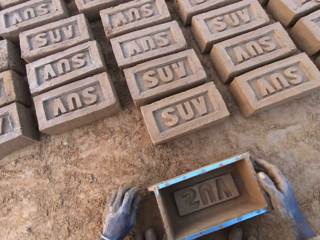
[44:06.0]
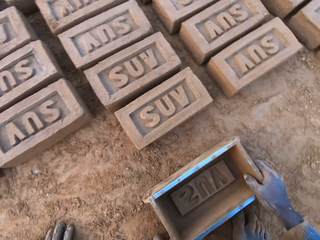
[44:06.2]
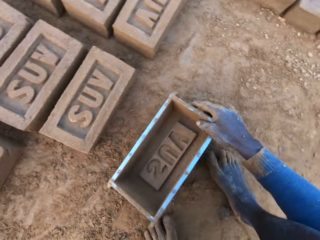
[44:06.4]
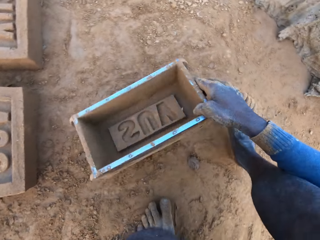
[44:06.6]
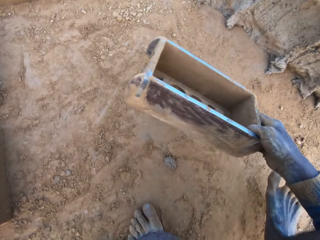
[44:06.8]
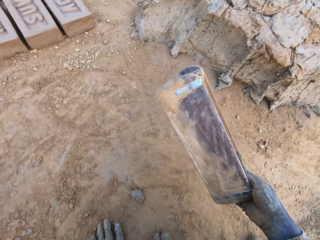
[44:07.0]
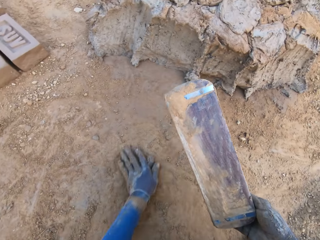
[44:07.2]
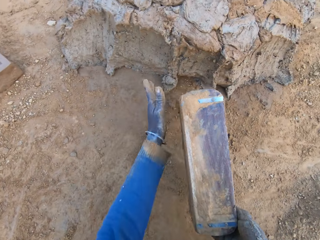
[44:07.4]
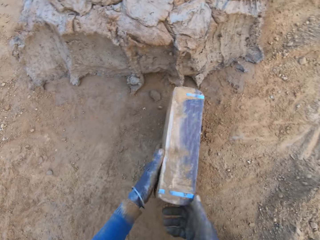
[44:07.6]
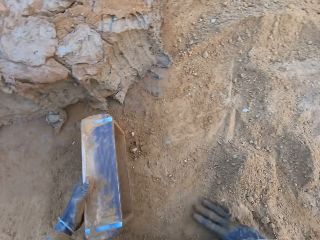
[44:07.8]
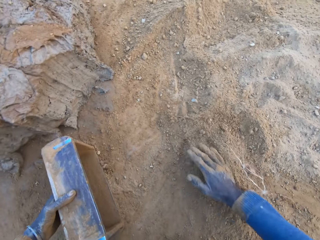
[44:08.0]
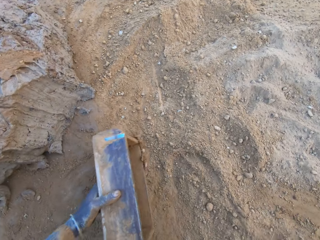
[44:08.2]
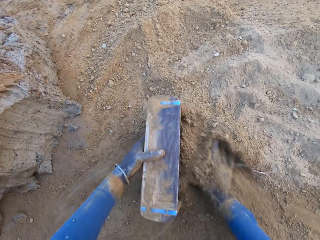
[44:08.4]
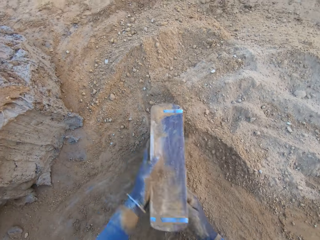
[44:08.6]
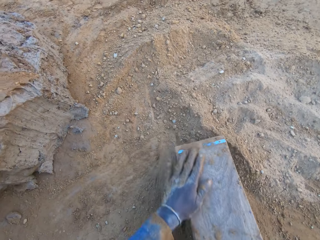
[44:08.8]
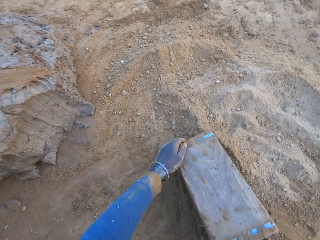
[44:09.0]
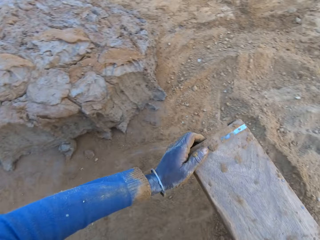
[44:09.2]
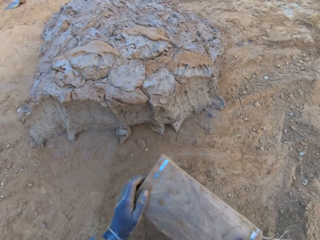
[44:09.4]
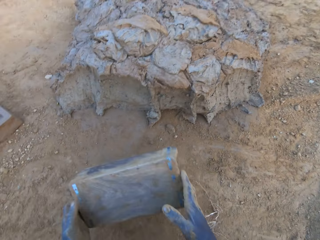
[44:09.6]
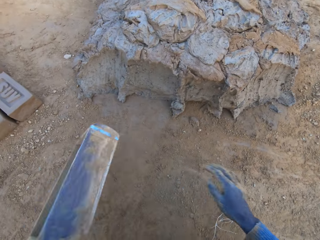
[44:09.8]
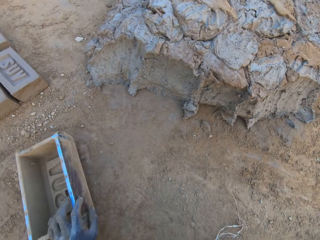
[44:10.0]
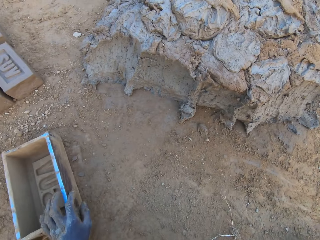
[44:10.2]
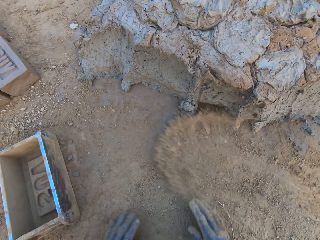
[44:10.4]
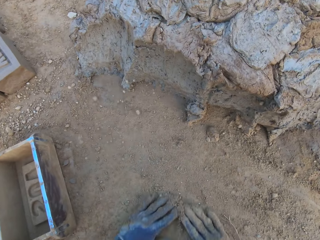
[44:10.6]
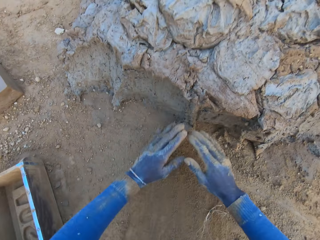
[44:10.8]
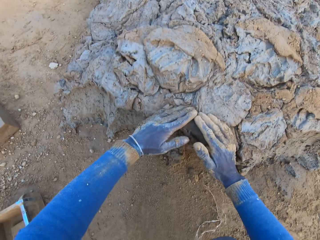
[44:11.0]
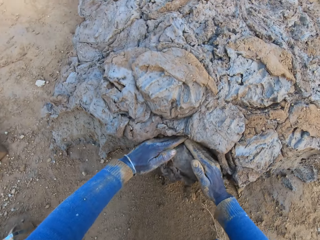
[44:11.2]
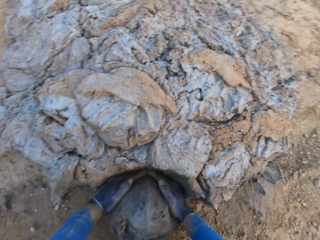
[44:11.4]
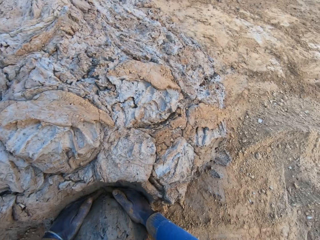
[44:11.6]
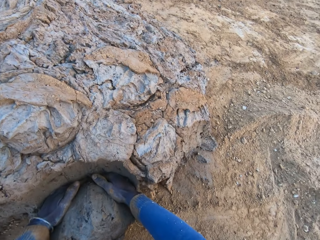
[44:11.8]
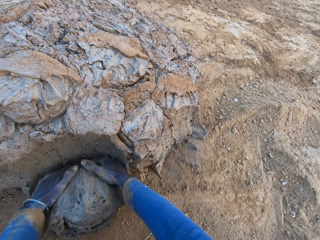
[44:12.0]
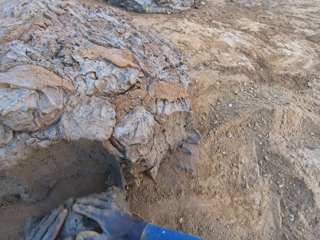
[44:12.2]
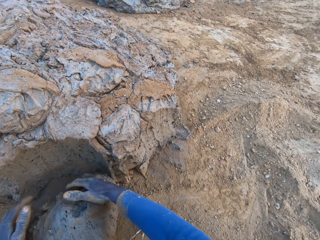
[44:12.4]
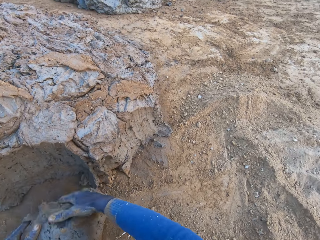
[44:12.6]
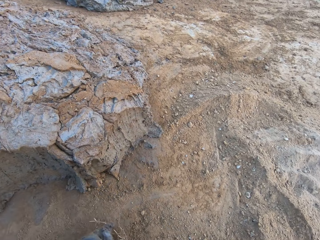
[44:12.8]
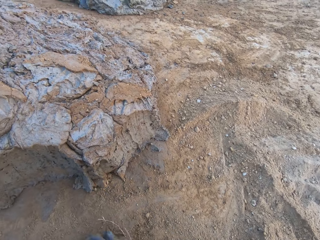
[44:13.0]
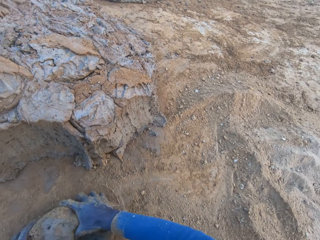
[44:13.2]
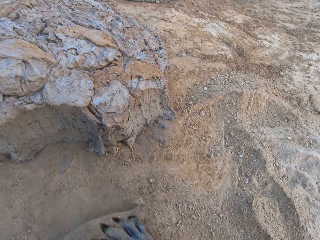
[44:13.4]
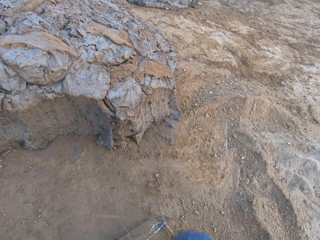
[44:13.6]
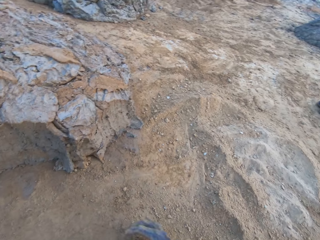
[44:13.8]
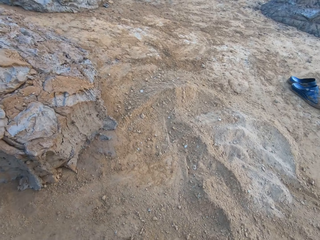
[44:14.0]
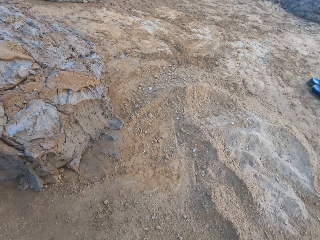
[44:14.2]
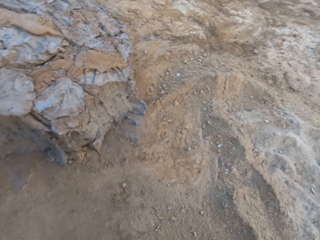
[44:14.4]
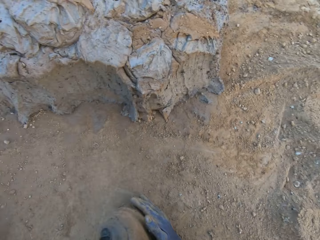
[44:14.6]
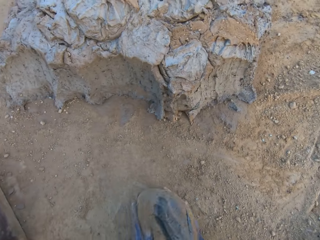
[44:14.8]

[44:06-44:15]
The camera wearer drops the iron brick mold on the ground. He carries the mold. He rubs his left hand on the ground. He shifts the mold to his left hand. He wipes the mold in the soil. He pours sand into the iron brick mold with his right hand. He removes the sand from the iron brick mold. He drops the iron brick mold on the ground near the mud. He wipes his hands on the soil. He scoops the mud with his hands. He cuts a portion of the concrete from a heap of concrete with his hands. He rolls the mud on the ground.

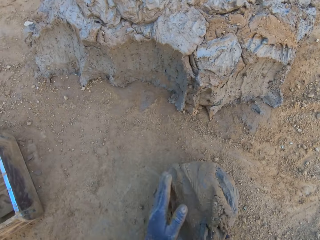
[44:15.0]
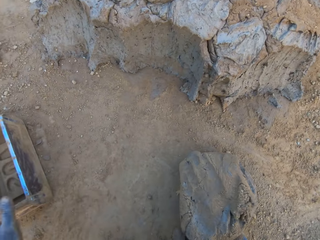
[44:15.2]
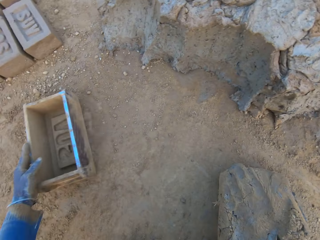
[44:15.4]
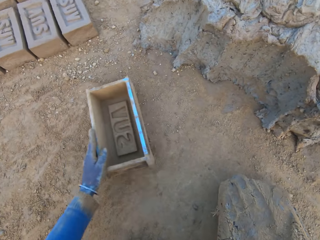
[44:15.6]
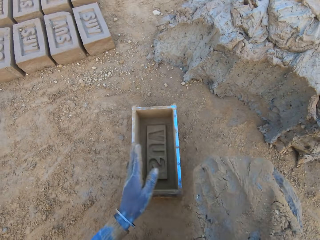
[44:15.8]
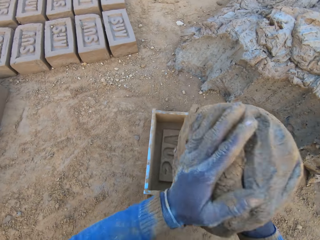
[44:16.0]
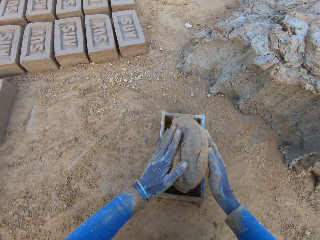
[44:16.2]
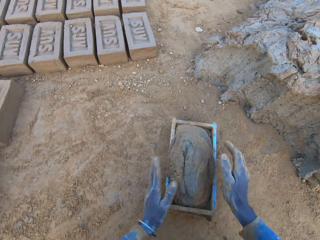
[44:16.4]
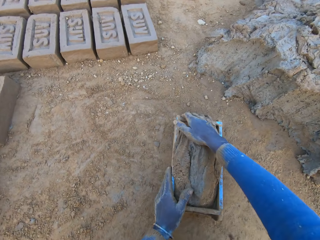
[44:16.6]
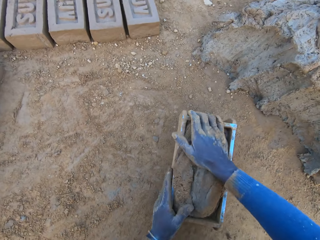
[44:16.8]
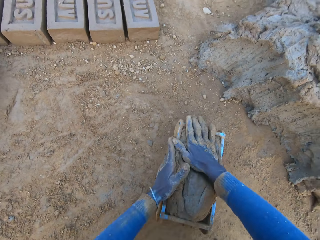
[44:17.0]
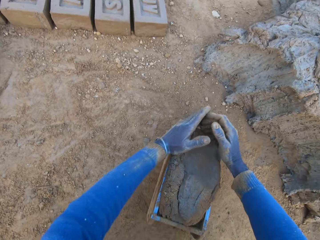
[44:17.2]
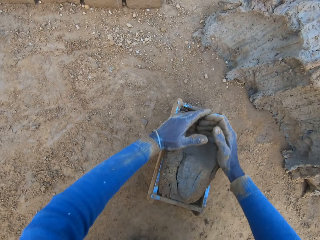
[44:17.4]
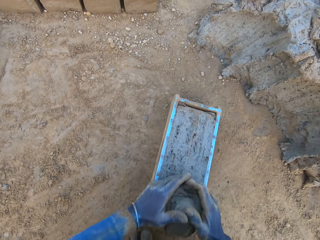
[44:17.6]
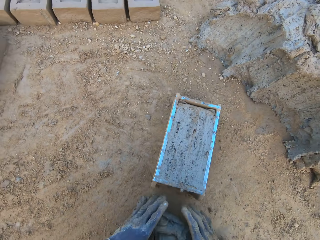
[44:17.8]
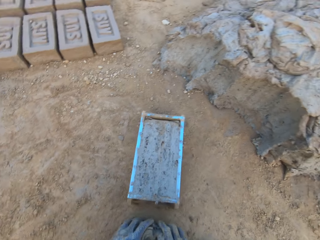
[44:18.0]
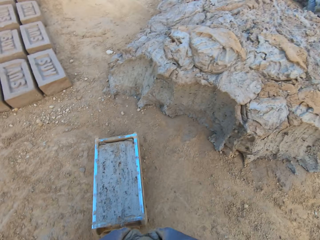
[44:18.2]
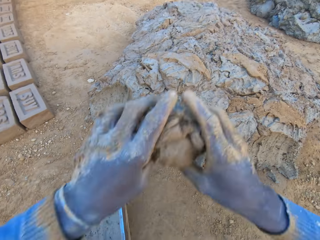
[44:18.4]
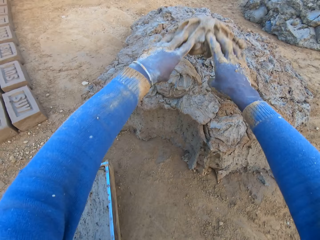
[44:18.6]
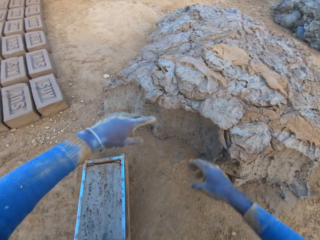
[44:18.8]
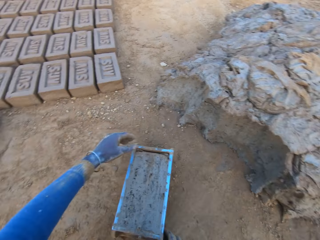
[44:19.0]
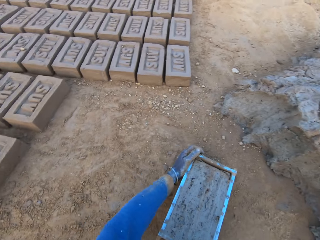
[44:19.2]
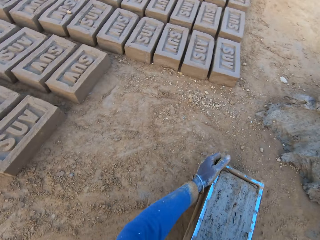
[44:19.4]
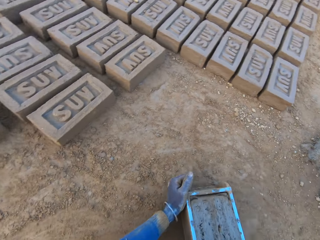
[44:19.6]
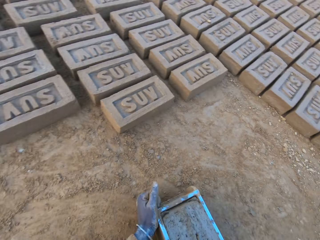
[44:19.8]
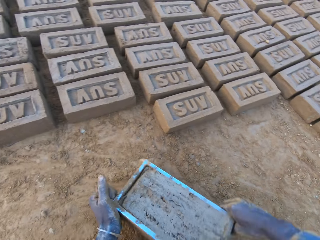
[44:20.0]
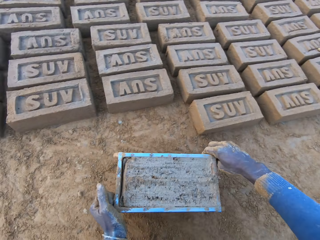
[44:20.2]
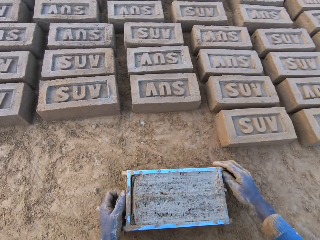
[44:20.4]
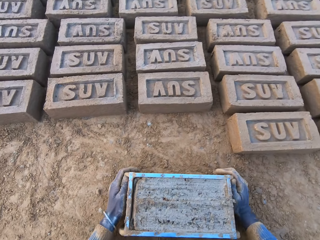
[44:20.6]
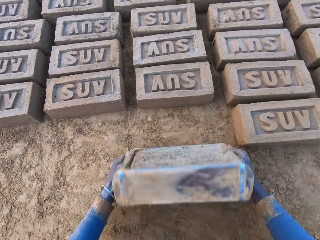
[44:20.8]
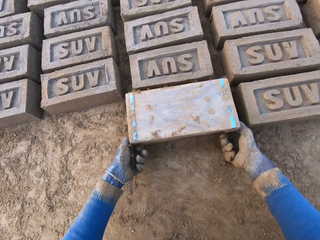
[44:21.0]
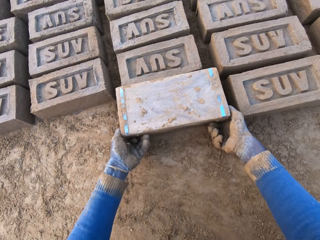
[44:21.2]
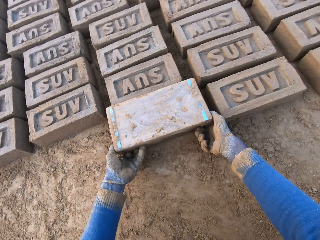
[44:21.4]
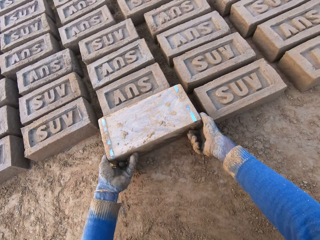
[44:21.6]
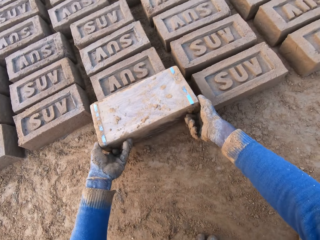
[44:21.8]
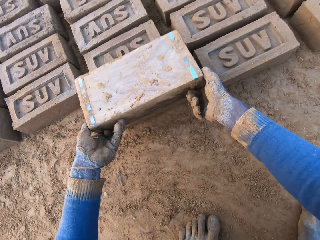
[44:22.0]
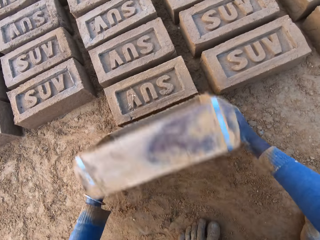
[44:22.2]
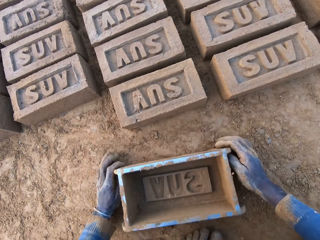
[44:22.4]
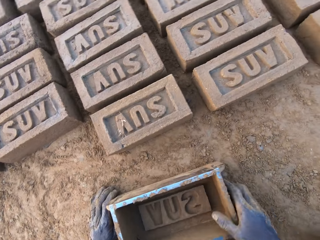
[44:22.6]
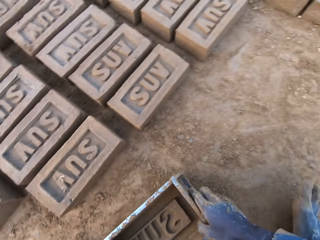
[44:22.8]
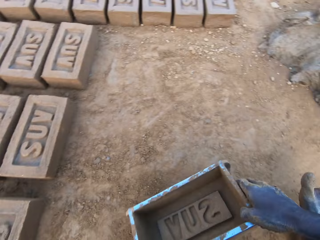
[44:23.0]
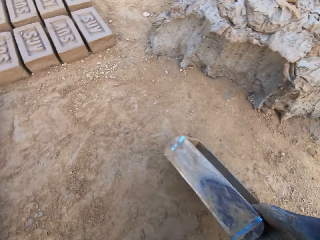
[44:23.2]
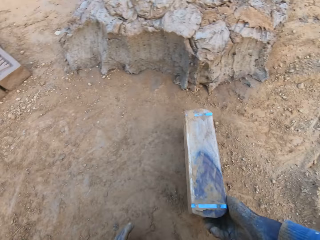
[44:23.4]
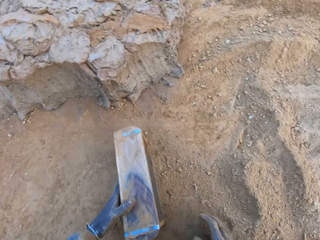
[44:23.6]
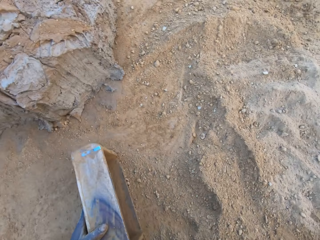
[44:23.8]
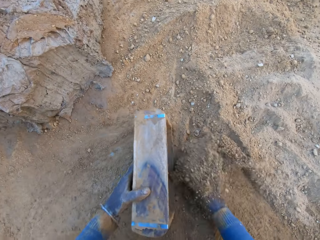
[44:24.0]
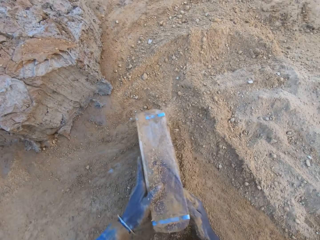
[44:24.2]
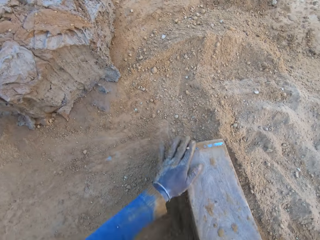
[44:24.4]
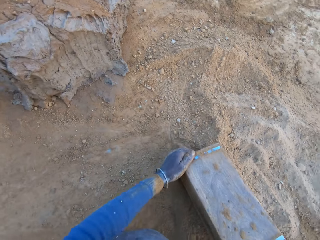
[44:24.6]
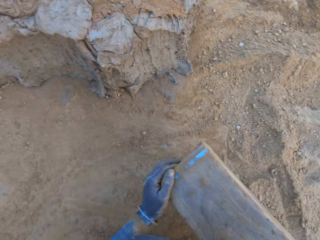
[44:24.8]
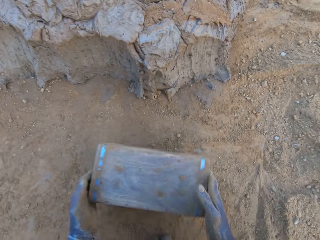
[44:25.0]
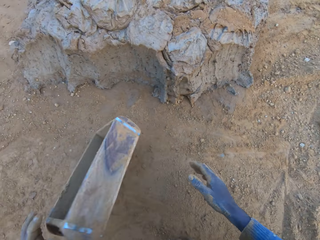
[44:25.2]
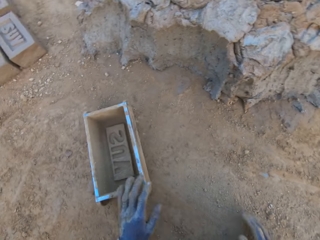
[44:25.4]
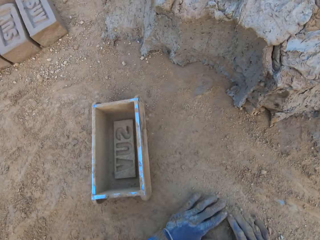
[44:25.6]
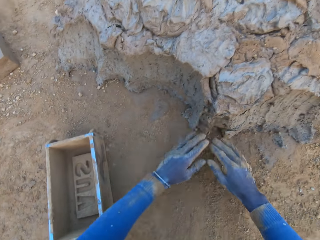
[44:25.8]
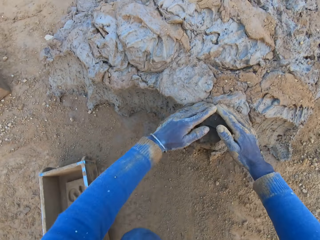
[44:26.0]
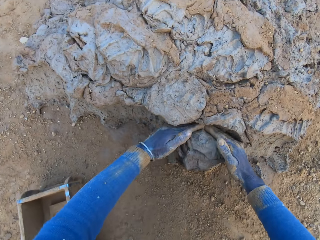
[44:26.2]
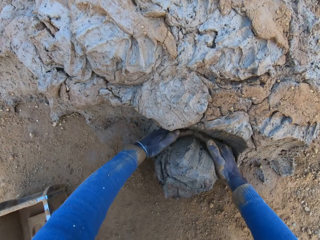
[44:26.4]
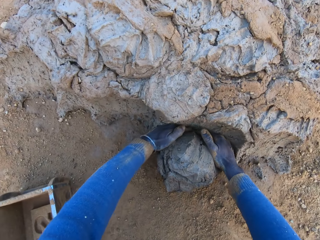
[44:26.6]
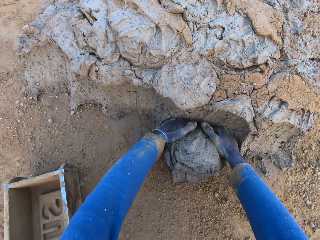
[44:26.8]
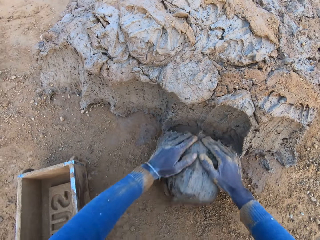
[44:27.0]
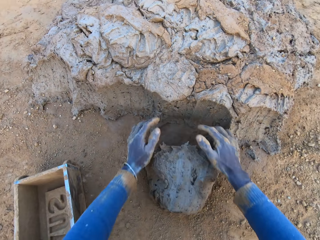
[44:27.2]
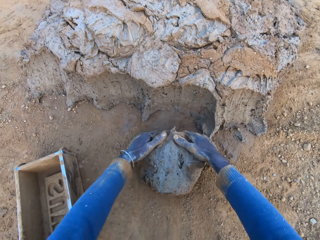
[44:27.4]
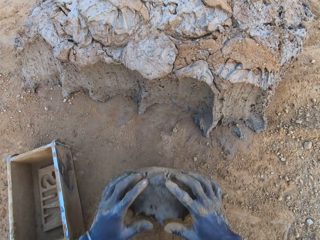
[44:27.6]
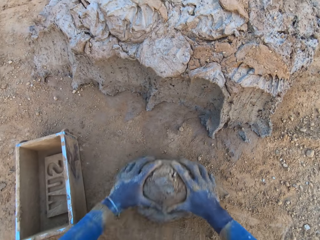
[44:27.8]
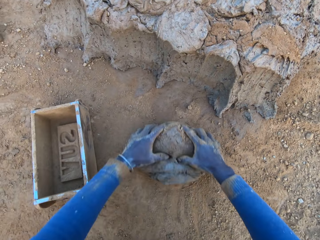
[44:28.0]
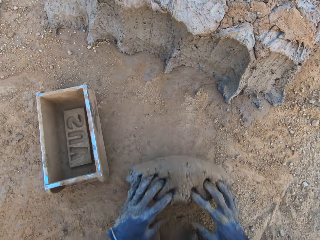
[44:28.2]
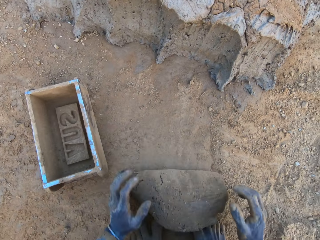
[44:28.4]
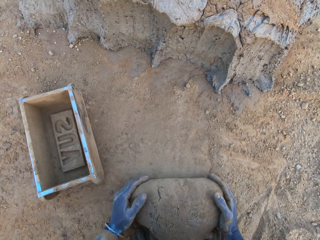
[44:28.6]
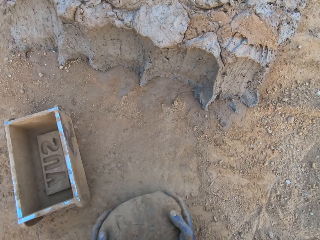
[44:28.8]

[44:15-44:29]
The camera wearer lifts the mud. He shifts the iron brick mold on the ground with his left hand. He drops the concrete in the iron brick mold. He compresses the mud in the mold. He removes the excess concrete from the iron brick mold. He drops the excess concrete on the heap of concrete on the ground. He shifts the iron brick mold on the ground with his hands. He drops the mold. He turns the iron brick mold on the ground. He lifts the mold. He drops the iron brick mold on the ground. He carries the mold. He shifts the mold to his left hand. He pours sand into the iron brick mold with his right hand. He wipes the mold in the soil. He removes the sand from the iron brick mold. He drops the iron brick mold on the ground near the mud. He wipes his hands on the soil. He scoops the mud. He cuts a portion of the concrete from the heap of concrete with his hands. He rolls the mud on the ground. He mixes the concrete with his hands.
